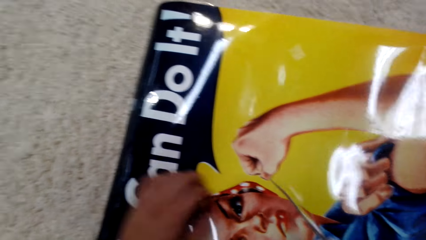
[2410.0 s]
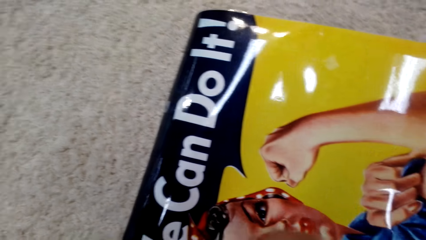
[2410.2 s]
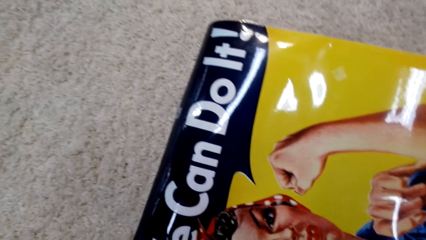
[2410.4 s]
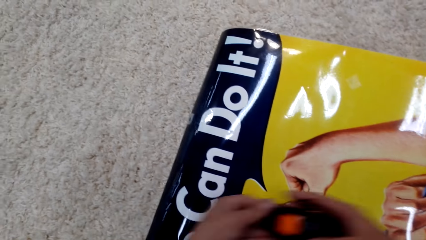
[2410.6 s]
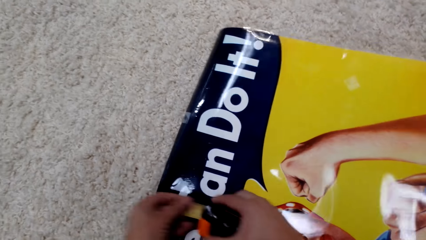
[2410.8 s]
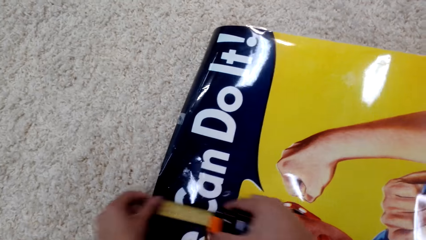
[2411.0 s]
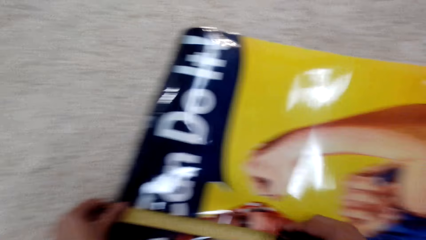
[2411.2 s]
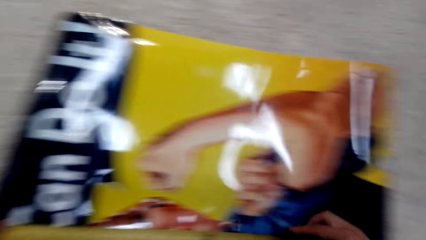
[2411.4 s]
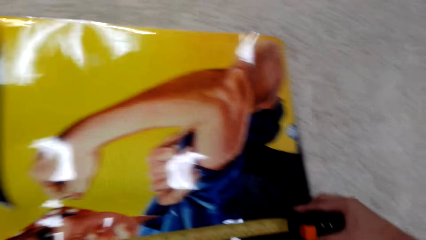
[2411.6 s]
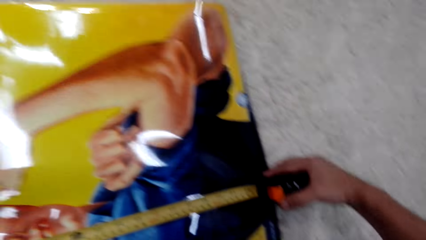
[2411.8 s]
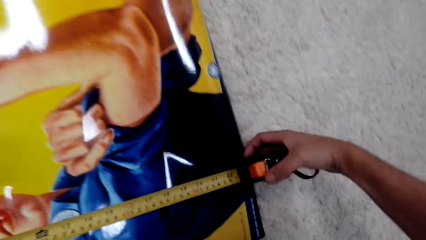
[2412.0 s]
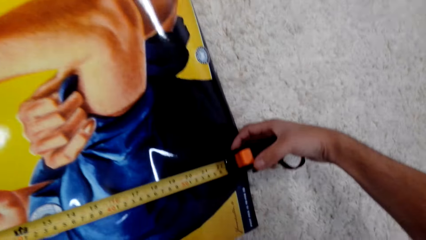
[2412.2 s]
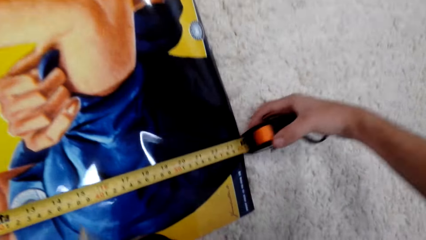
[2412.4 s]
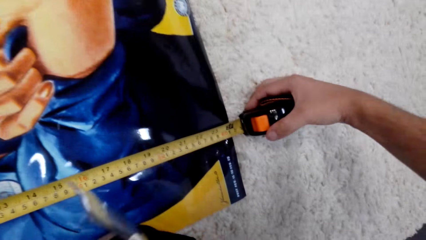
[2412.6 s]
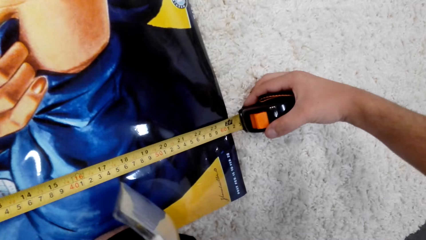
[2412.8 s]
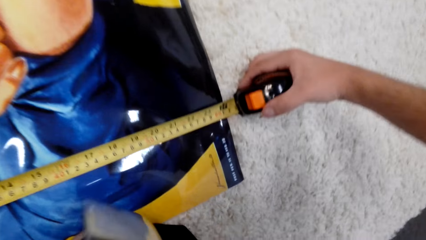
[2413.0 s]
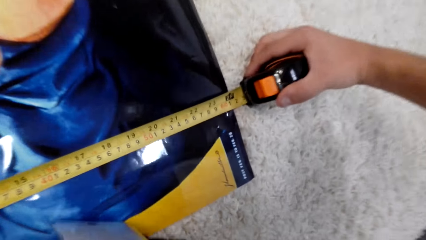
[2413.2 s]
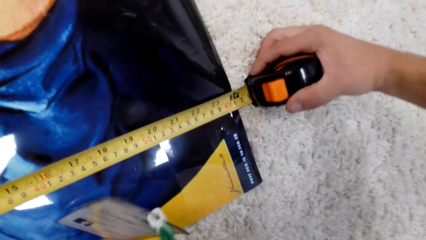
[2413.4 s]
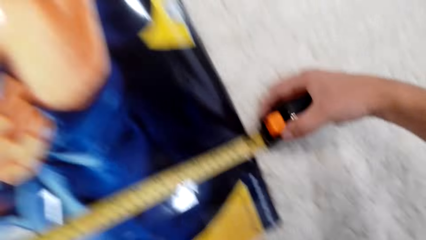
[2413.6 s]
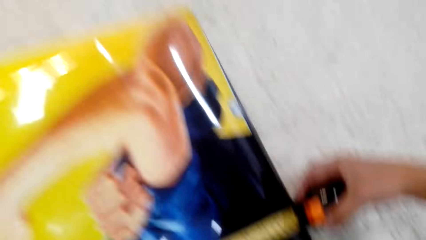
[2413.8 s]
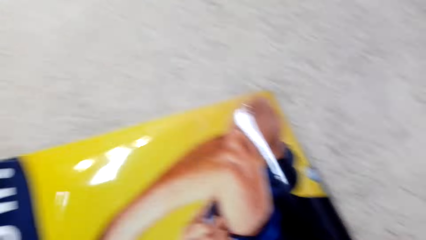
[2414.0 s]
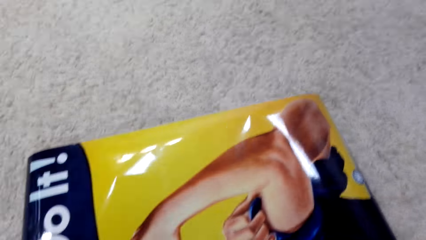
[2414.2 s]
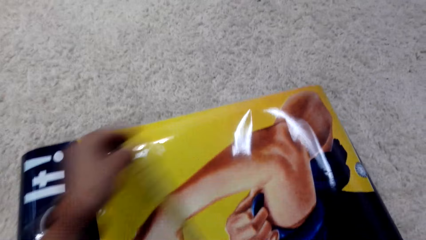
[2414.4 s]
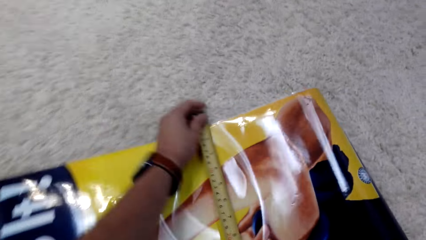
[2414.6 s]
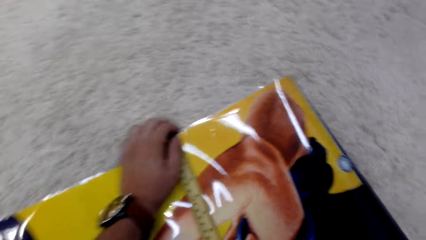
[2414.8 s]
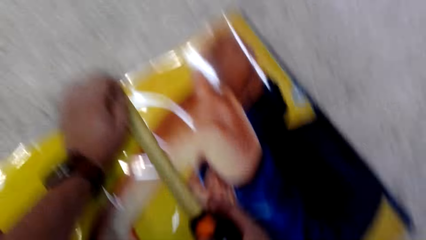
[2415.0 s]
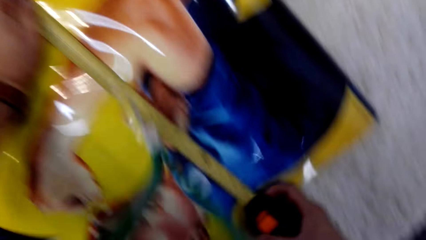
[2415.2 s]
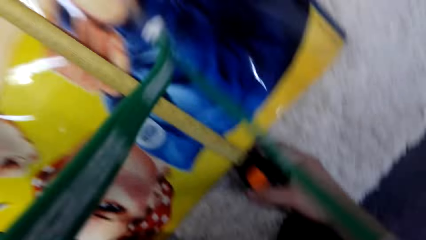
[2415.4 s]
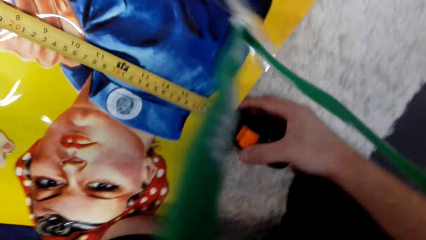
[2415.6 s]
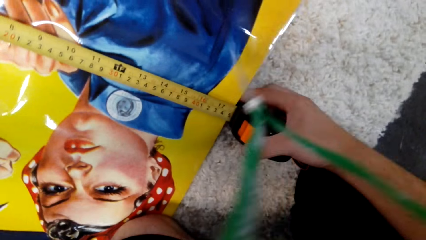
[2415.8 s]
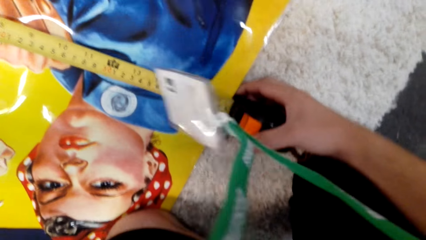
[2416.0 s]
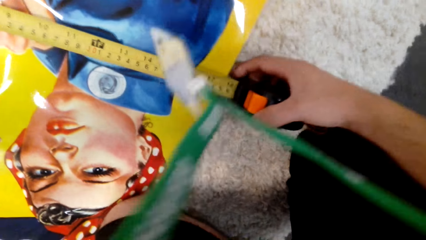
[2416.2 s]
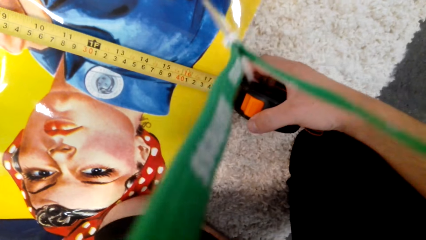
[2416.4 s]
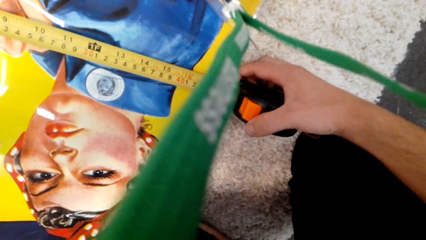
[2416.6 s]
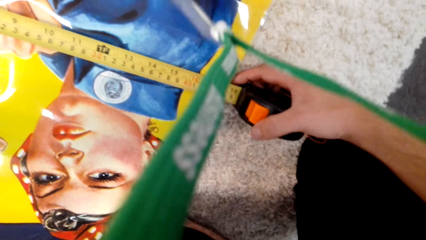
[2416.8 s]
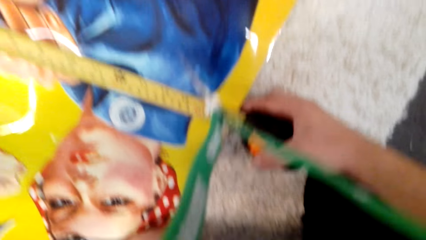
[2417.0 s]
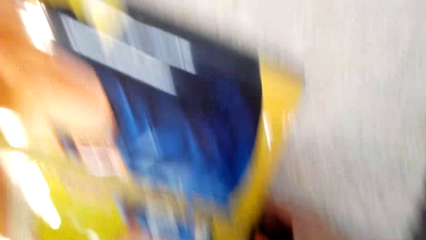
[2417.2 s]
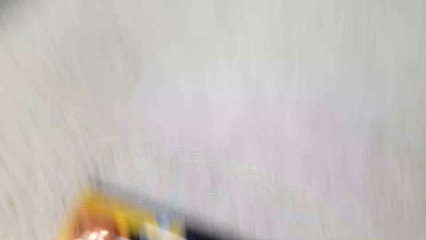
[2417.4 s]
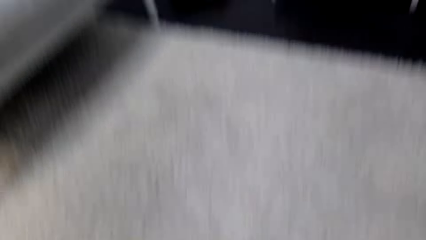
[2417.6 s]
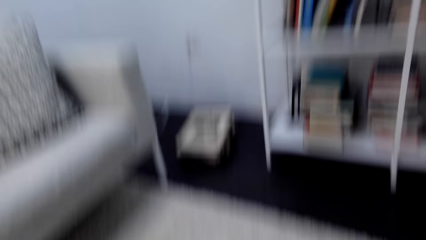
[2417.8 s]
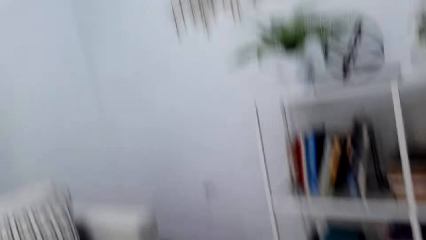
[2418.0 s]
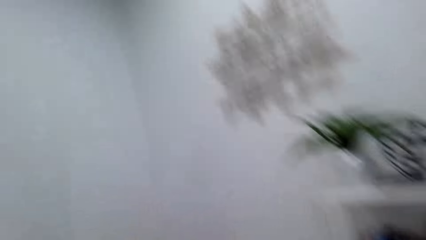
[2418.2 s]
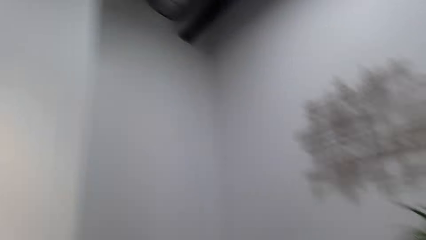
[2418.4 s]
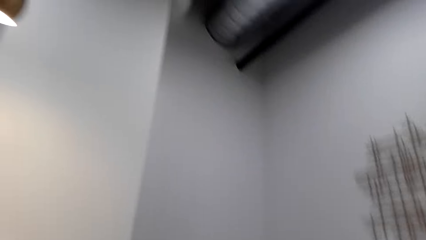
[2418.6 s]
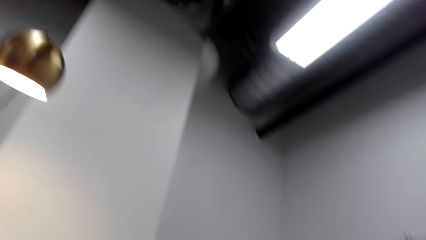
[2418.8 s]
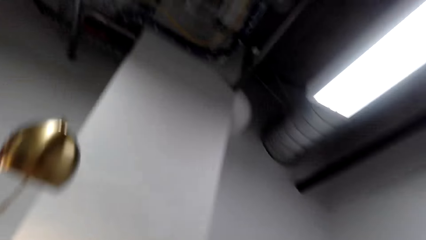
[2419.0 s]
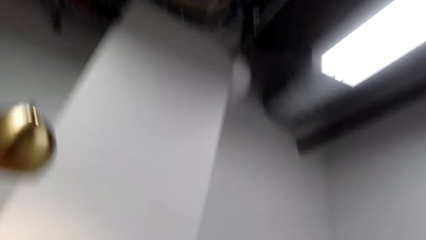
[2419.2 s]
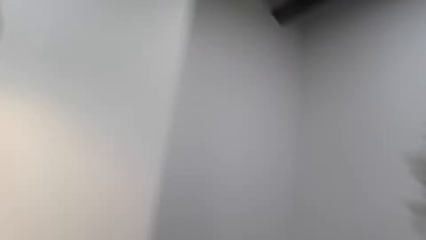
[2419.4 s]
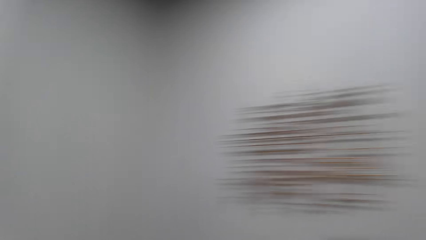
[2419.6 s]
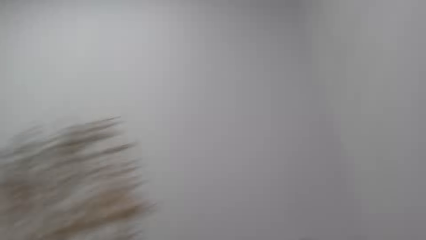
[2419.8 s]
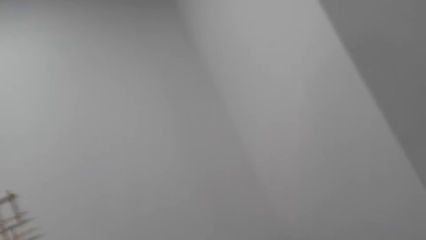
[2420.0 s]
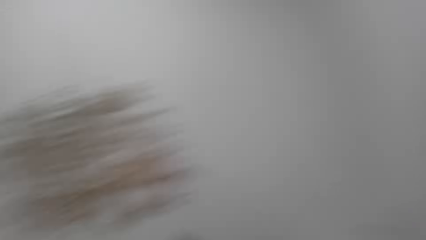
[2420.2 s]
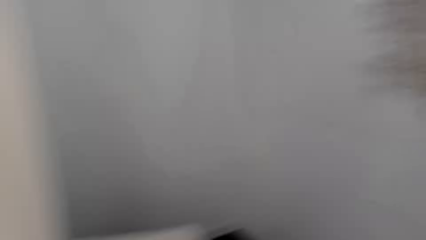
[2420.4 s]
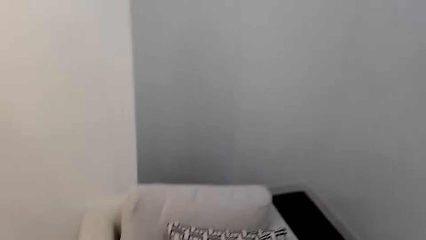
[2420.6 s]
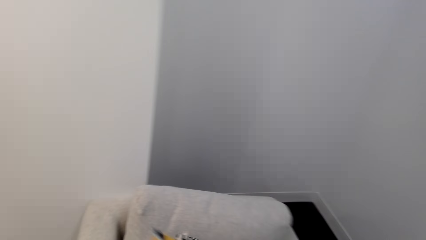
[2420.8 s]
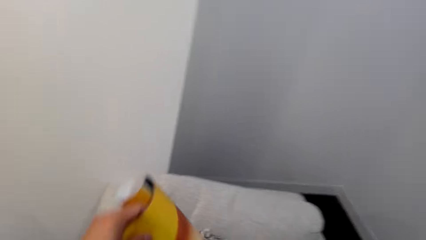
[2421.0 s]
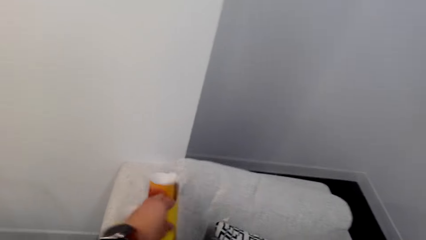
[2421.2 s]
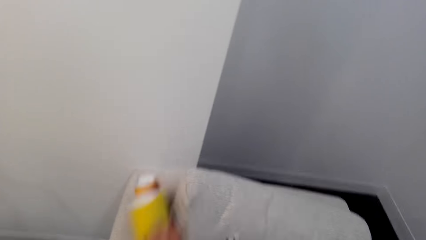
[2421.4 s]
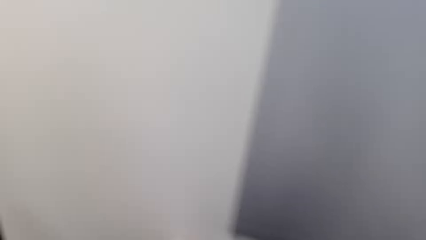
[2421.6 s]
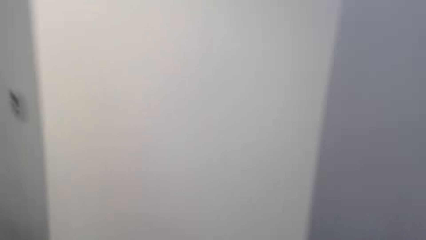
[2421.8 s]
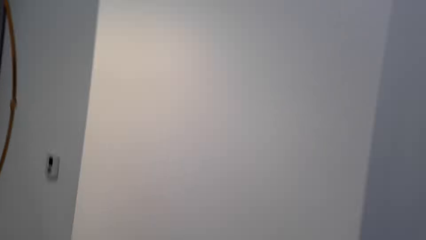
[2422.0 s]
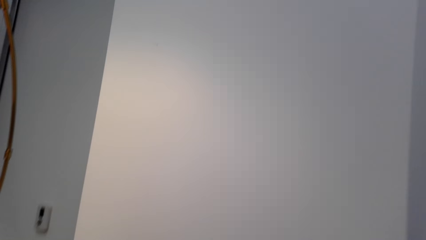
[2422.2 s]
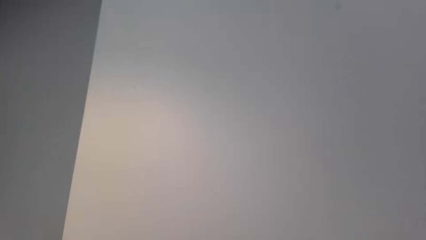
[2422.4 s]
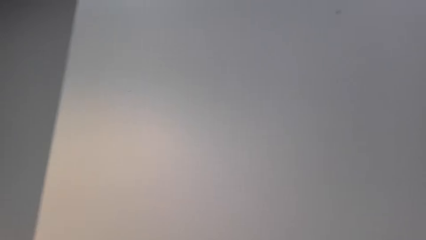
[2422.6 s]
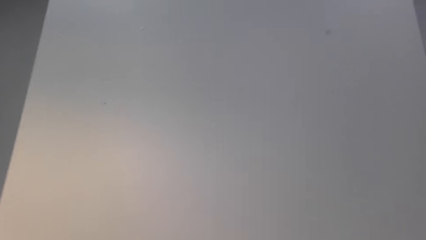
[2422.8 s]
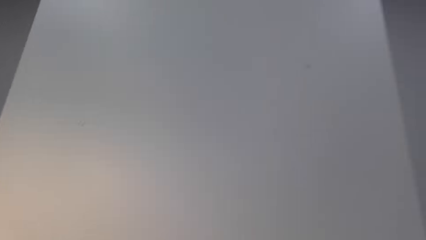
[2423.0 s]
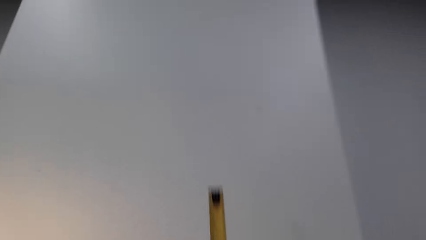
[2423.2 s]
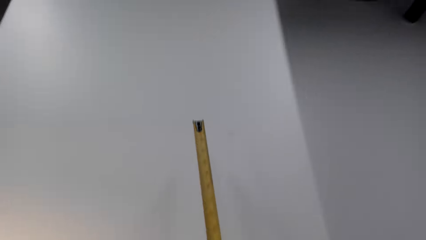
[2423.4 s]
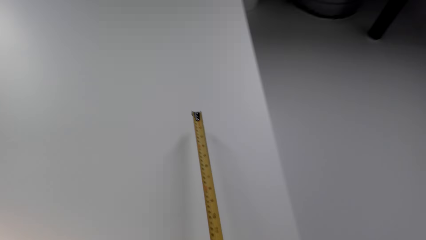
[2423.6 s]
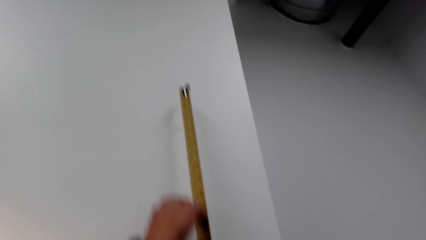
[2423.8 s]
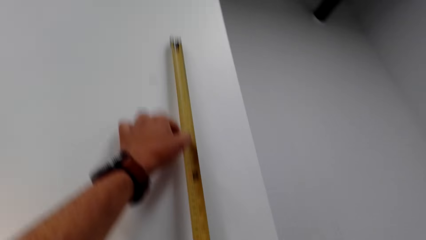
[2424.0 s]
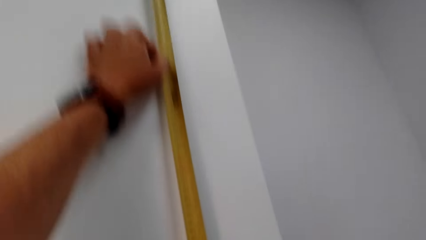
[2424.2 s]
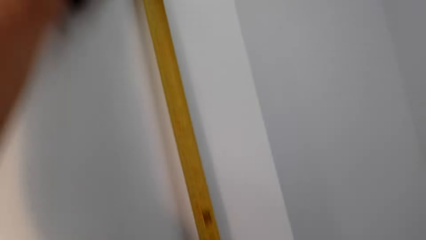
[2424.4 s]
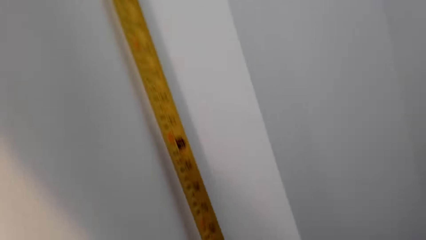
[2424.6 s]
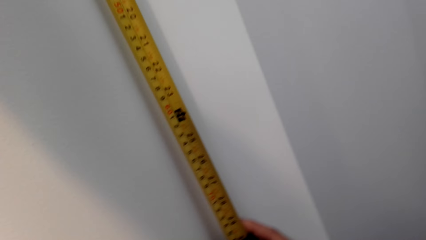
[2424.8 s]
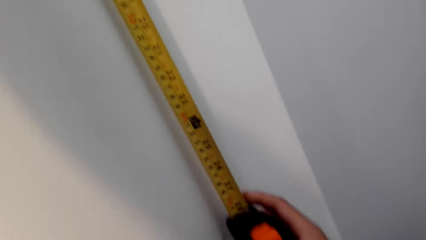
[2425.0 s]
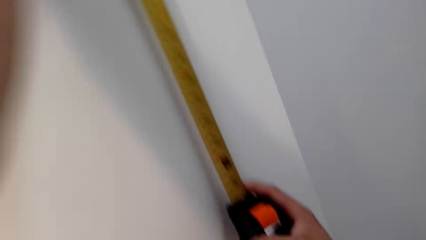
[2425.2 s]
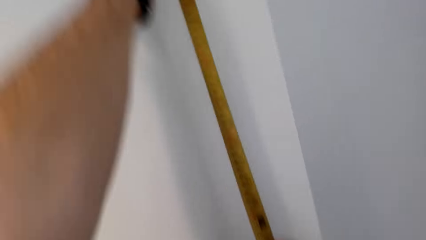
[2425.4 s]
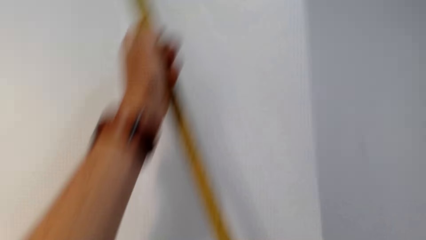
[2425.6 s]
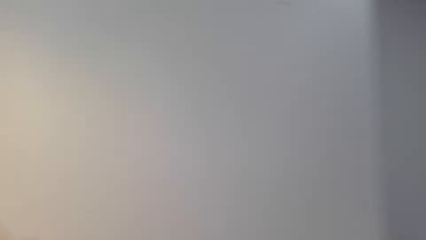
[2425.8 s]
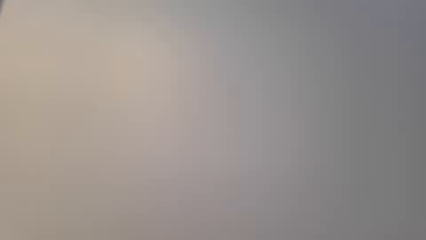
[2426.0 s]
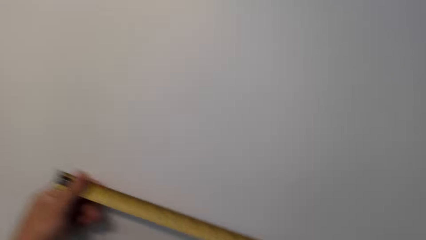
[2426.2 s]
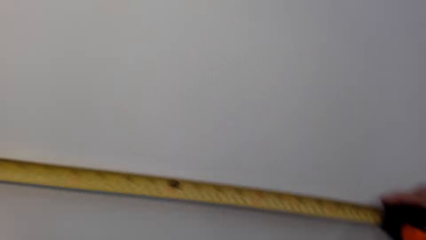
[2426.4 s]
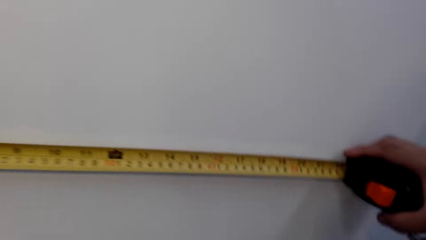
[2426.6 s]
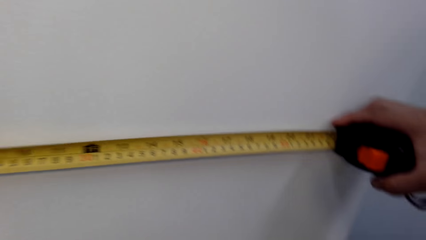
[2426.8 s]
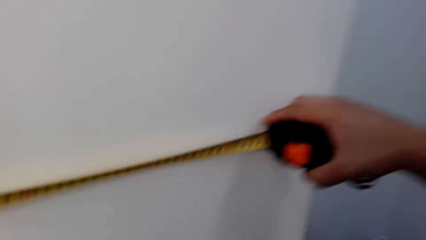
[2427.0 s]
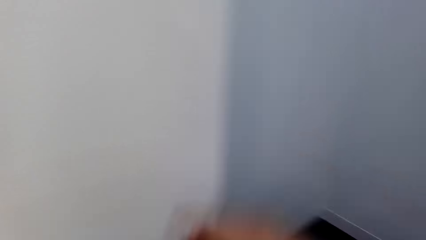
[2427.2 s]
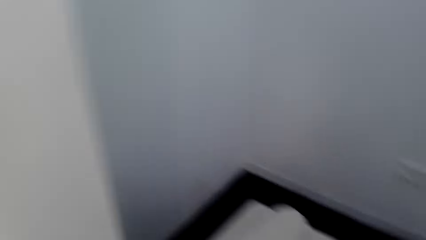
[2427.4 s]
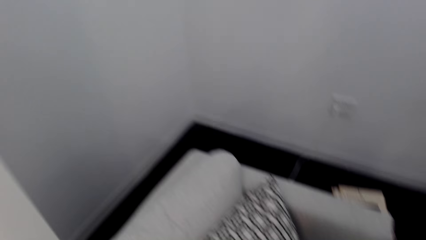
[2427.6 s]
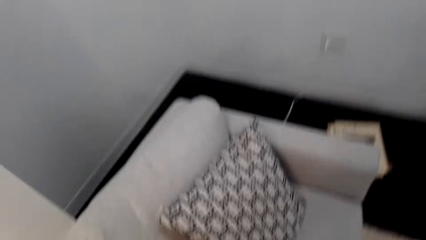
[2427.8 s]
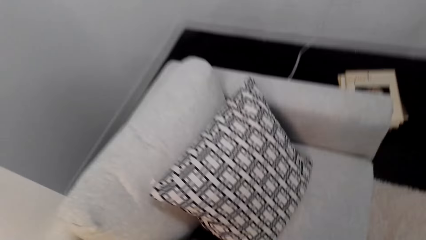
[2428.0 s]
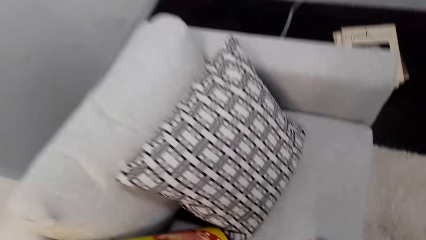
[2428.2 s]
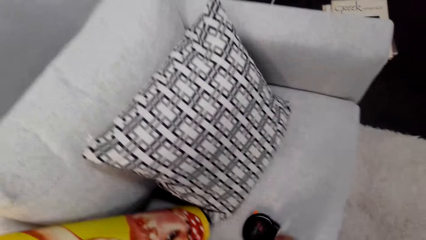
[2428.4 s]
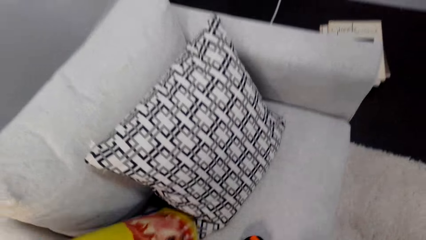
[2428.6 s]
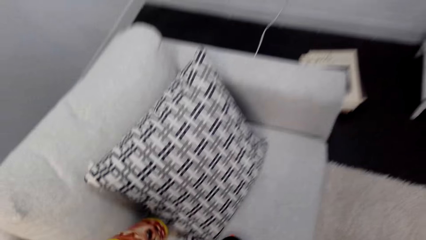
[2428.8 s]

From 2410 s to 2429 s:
The camera wearer measures a wallpaper with a measuring tape. They look around. They measure the wallpaper with the measuring tape. They look around. They move around the room. They put the wallpaper on a sofa. They measure a wall with the measuring tape. They measure the wall with the measuring tape again.
